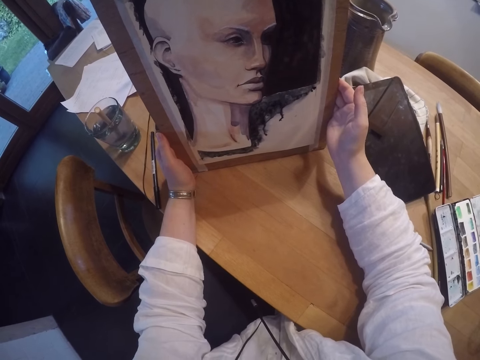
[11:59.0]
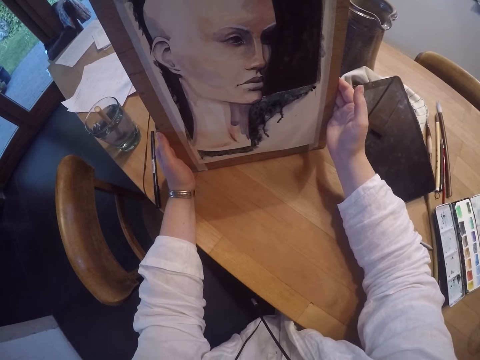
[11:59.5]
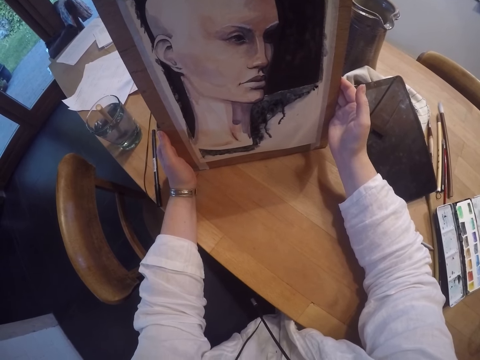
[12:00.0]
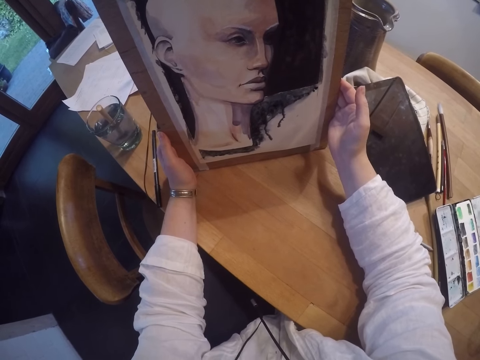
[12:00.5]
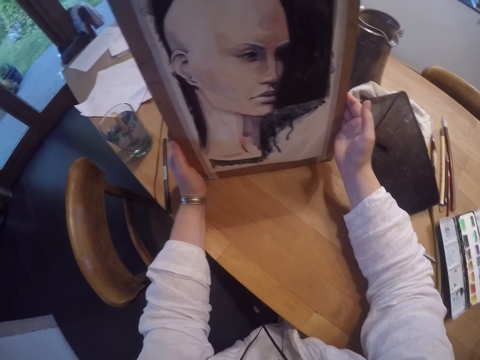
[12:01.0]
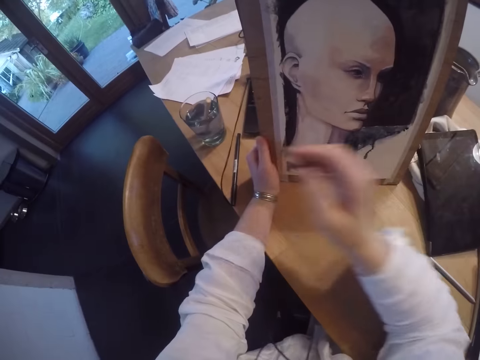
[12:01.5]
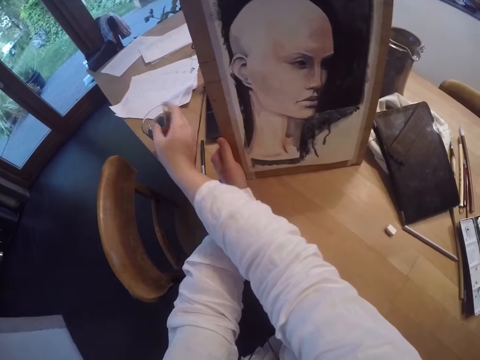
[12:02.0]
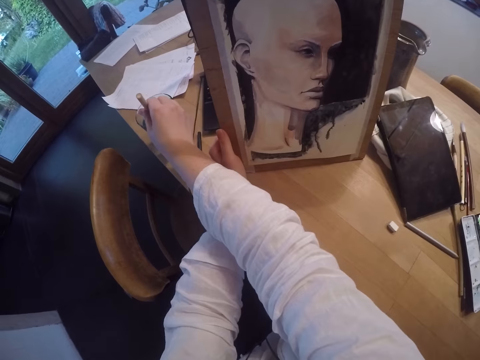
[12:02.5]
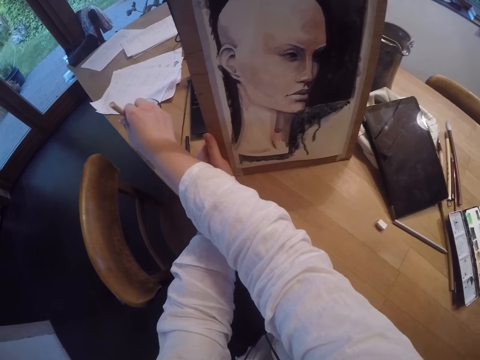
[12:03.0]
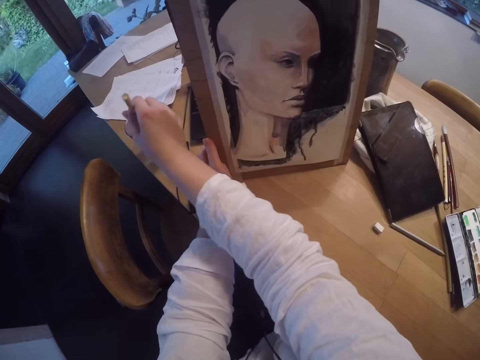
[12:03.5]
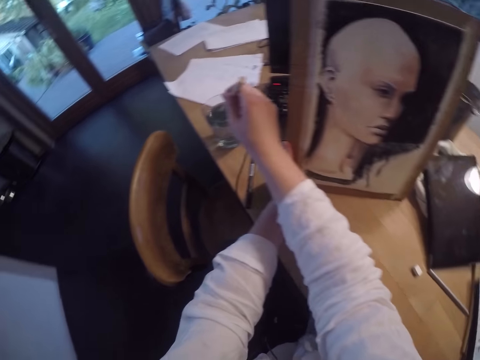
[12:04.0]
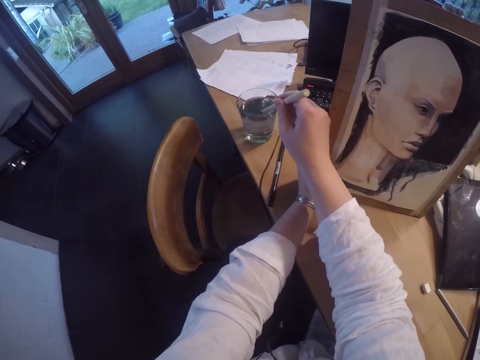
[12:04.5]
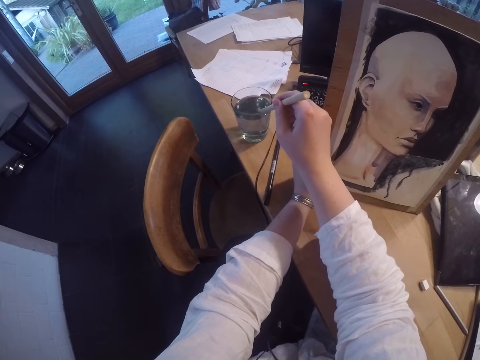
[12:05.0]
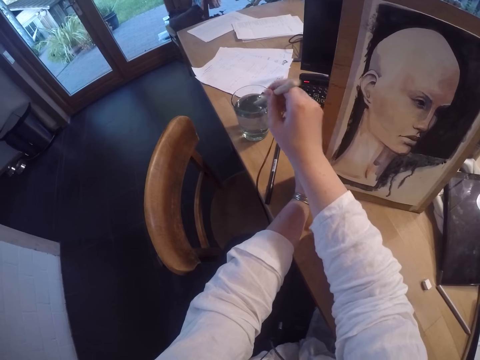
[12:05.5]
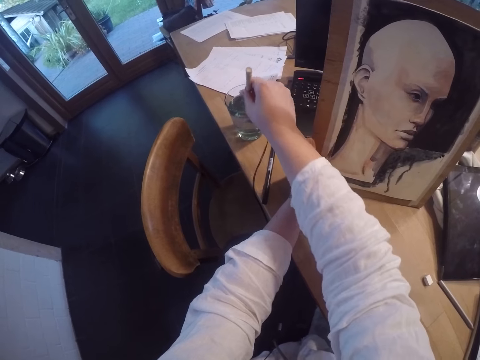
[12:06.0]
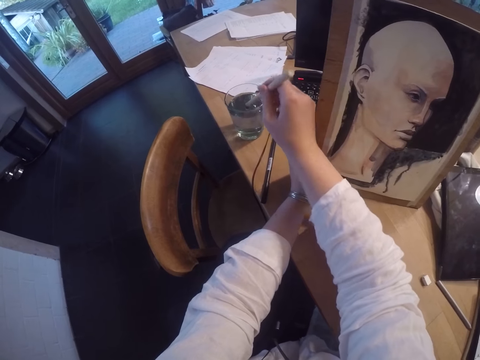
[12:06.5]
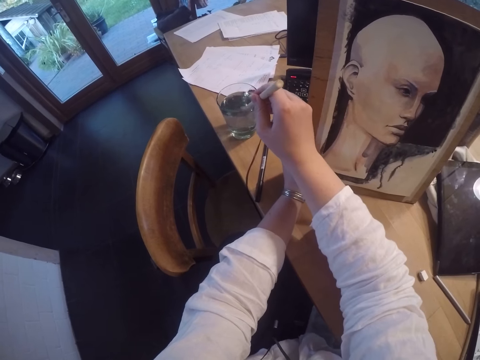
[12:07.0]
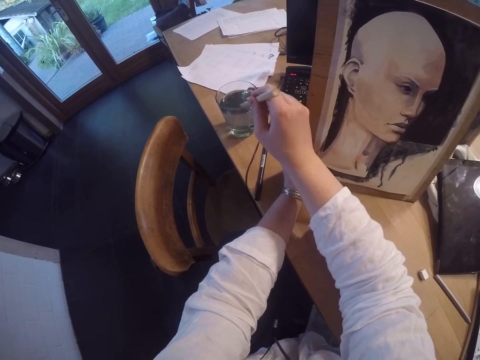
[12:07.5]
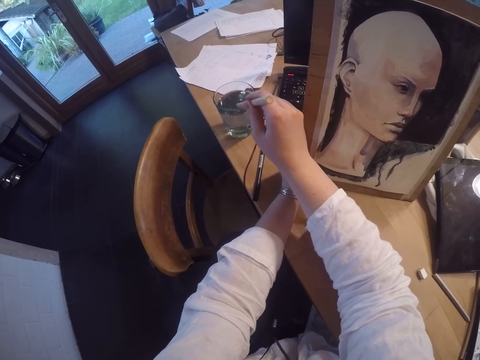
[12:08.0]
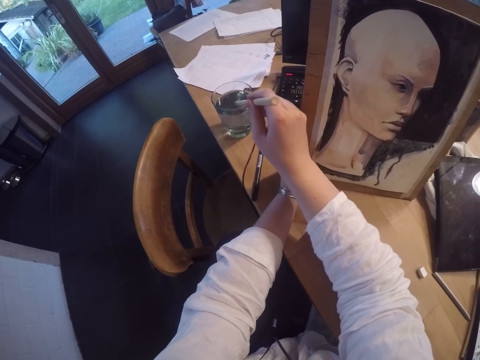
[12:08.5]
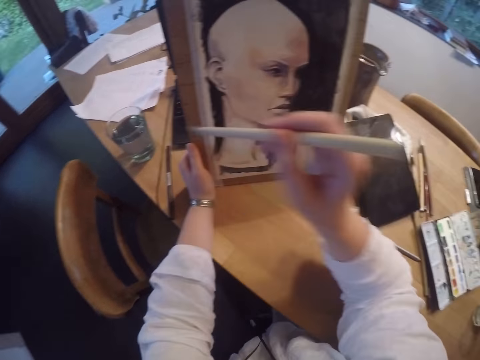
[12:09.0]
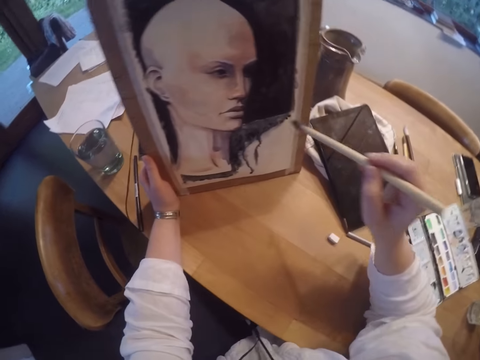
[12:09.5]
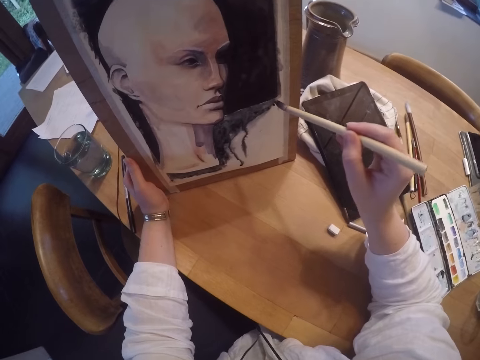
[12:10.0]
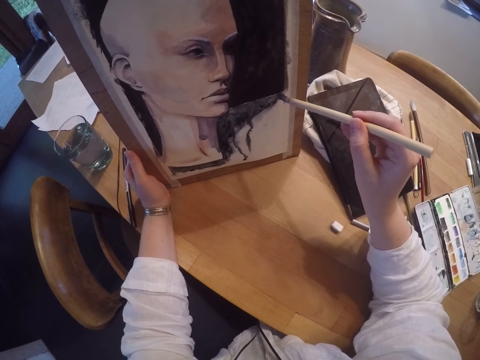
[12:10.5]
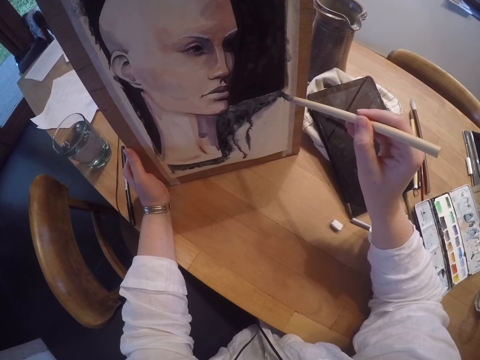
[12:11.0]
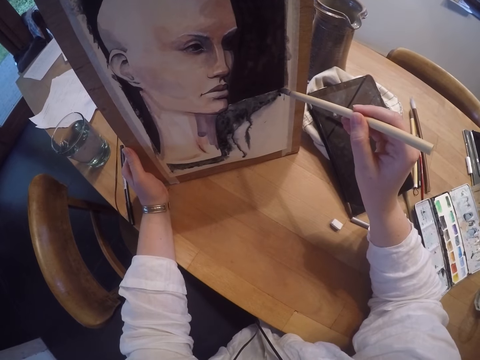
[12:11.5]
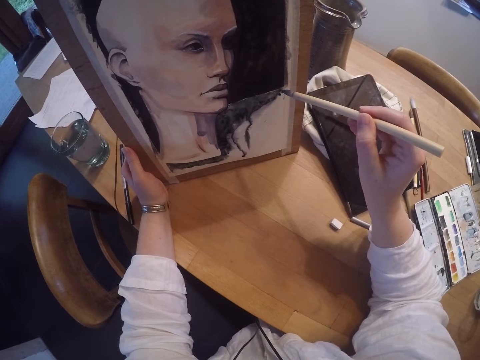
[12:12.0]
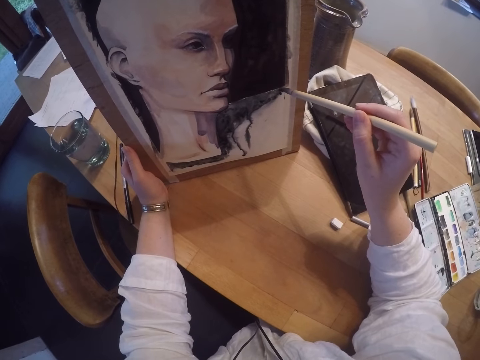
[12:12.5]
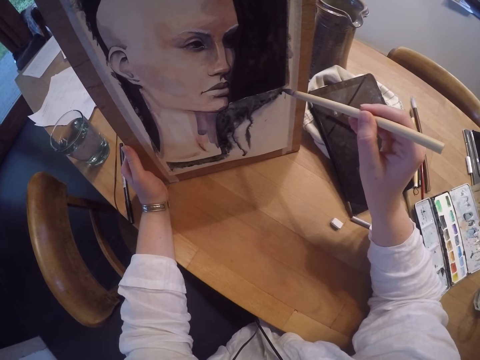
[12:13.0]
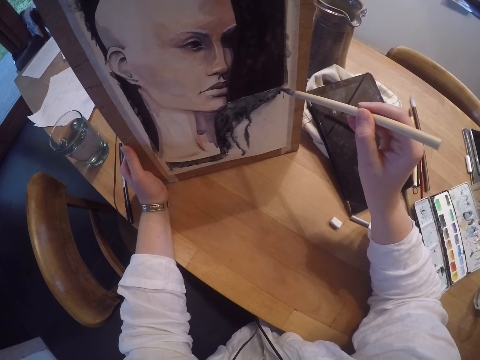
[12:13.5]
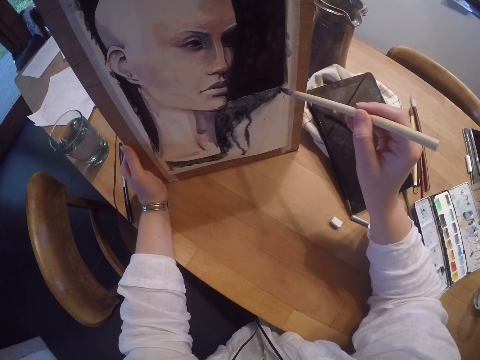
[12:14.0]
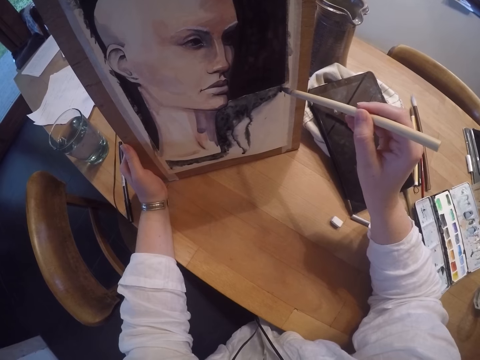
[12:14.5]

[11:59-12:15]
The camera wearer picks the paint brush from the cup or glass of water. They shake the brush in the glass with water. They wipe the tip of the brush on the cup. They shake the paint brush inside the cup of water. They dip the brush in the glass with water. They wipe the tip of the brush on the cup. They paint the painting using a brush. They tap the painting with the paint brush.

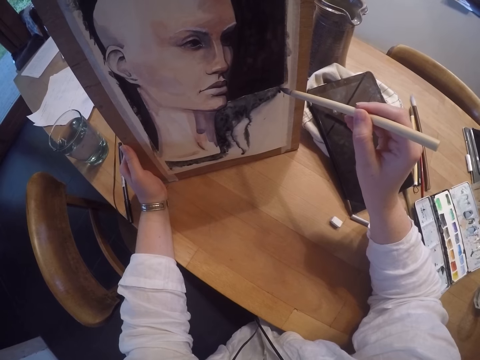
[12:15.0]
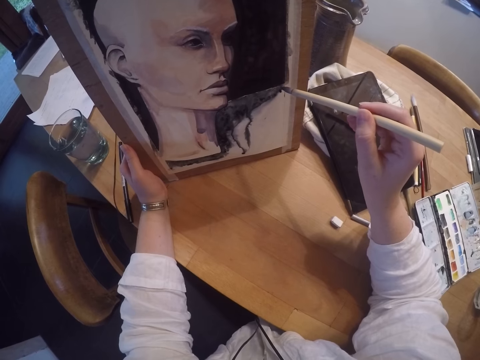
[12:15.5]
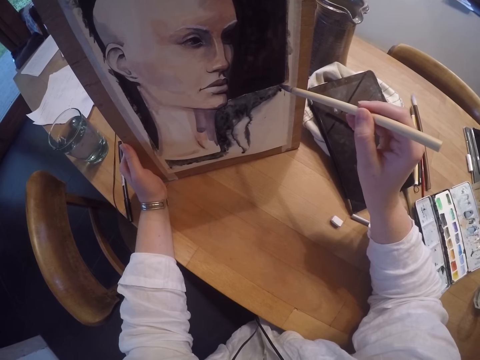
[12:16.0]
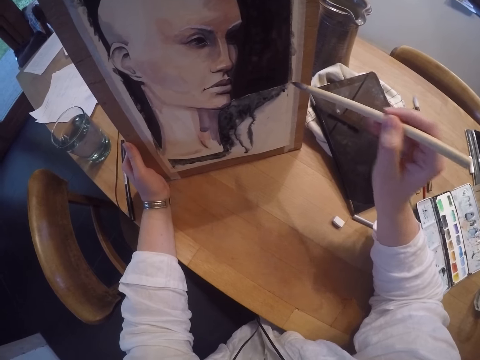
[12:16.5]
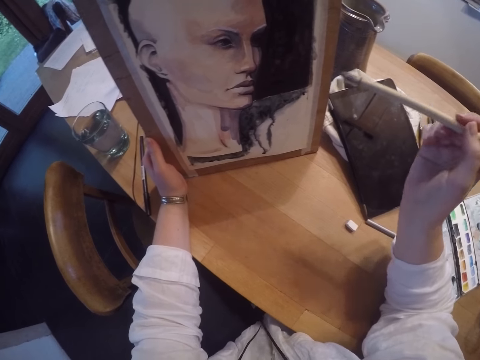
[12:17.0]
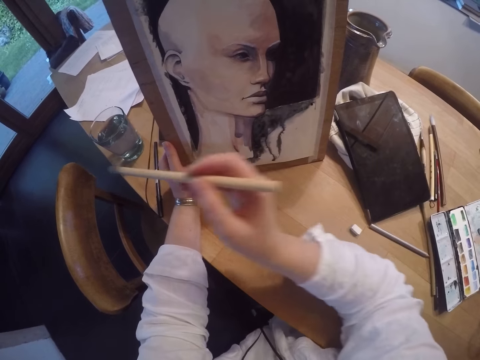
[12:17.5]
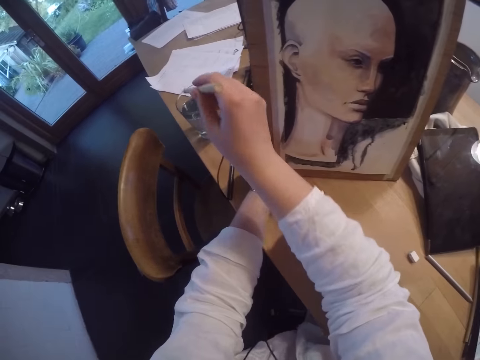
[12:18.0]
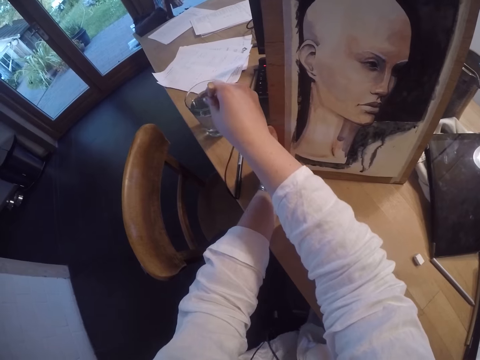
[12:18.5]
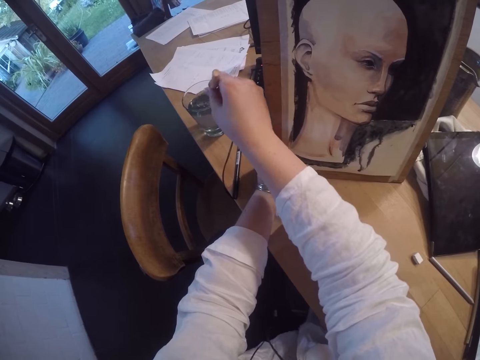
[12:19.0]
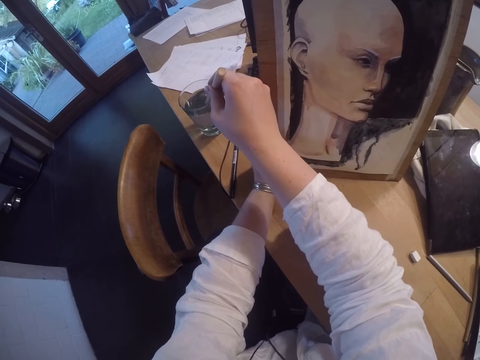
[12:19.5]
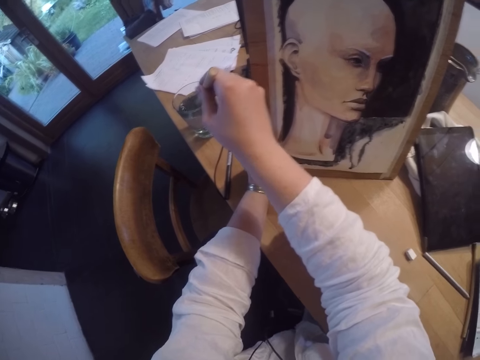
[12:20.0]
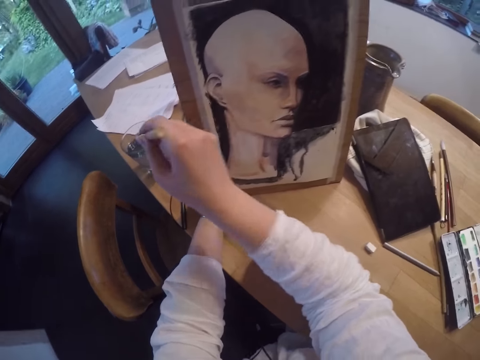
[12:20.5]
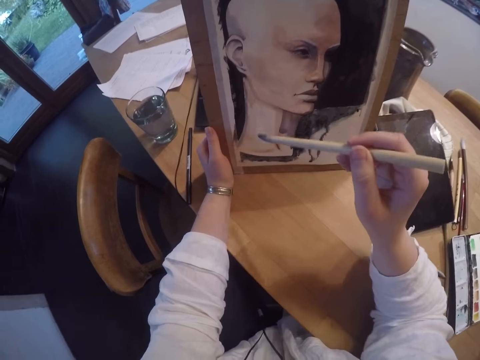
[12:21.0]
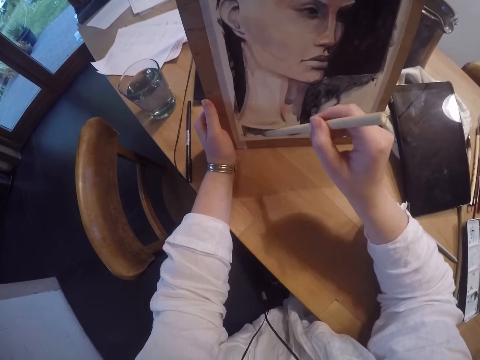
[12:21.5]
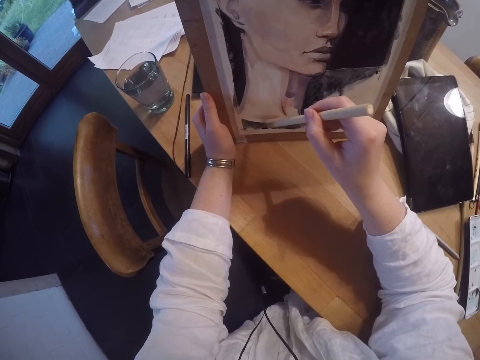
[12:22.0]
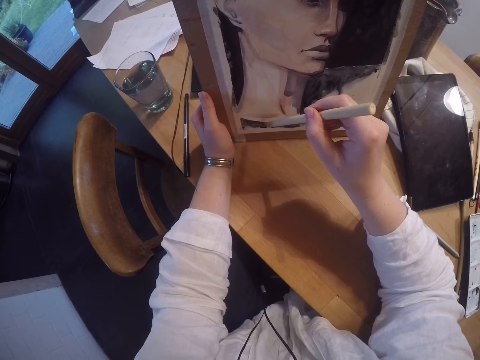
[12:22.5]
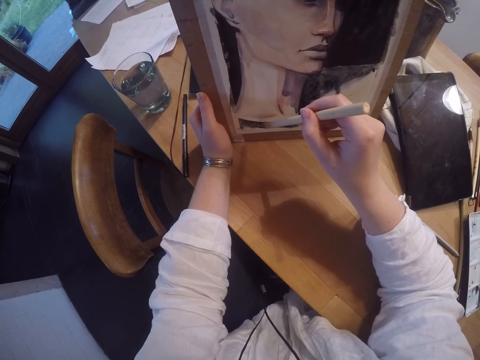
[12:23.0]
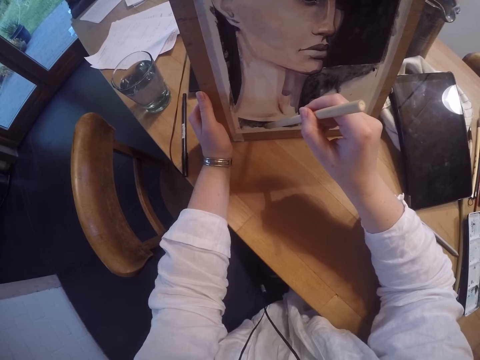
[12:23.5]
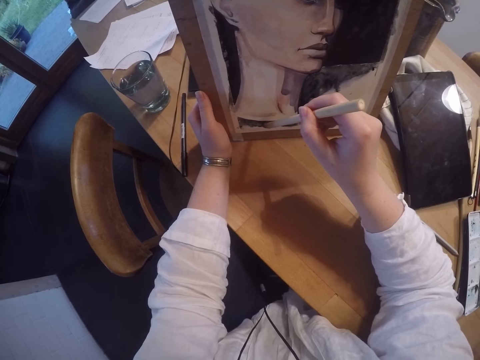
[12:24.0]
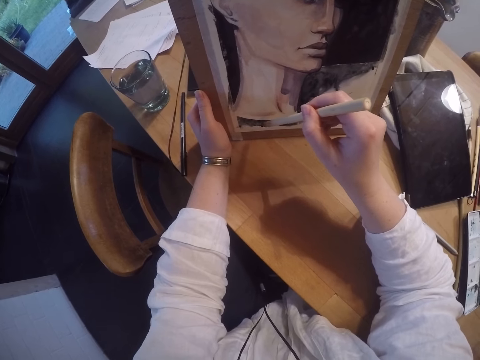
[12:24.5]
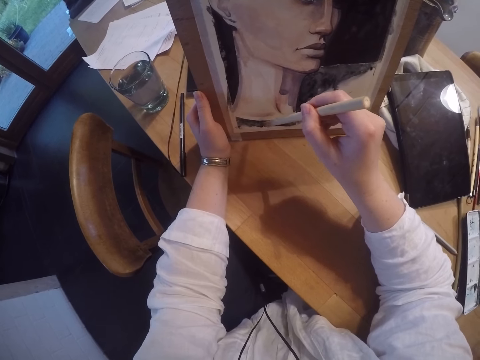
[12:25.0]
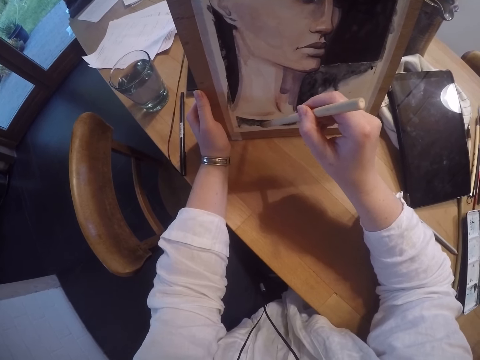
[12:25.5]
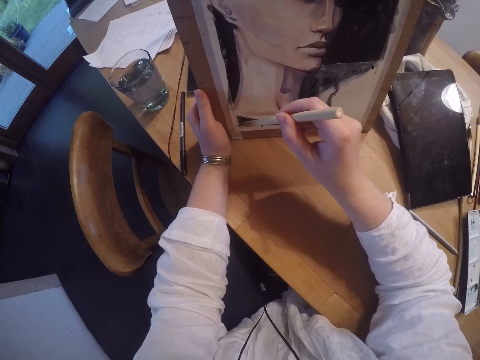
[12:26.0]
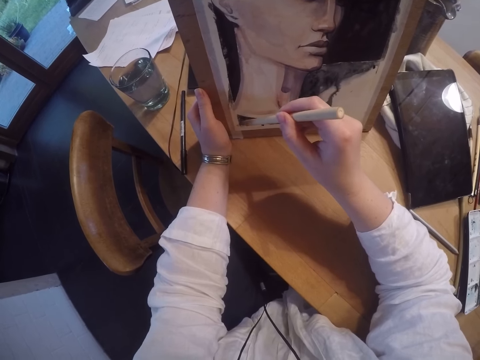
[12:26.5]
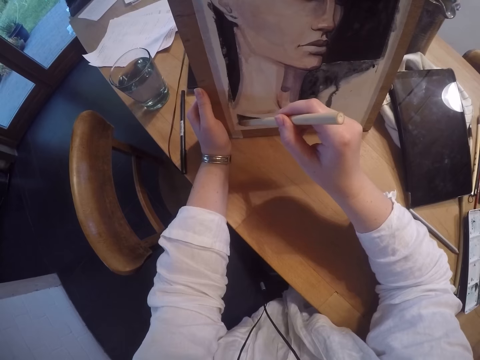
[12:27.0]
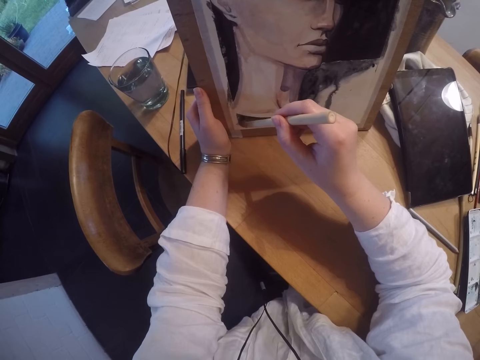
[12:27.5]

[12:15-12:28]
The camera wearer shakes the paint brush inside the cup of water. They wipe the tip of the brush on the cup. They paint the painting using a brush. They tap the painting with the paint brush.
